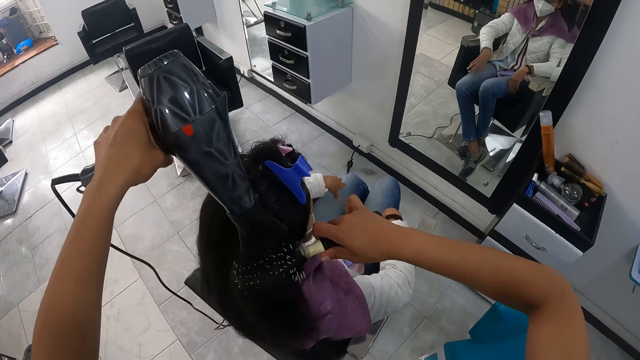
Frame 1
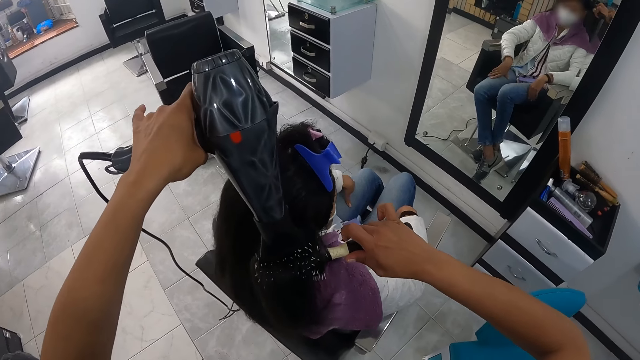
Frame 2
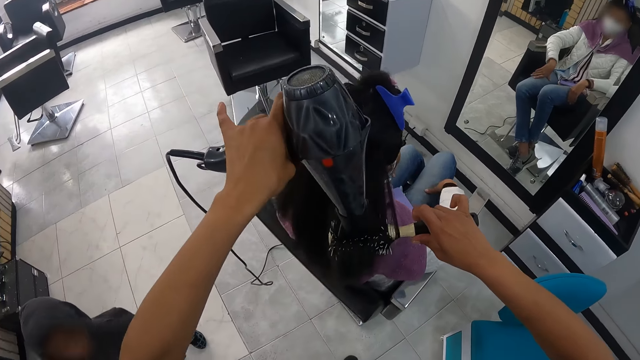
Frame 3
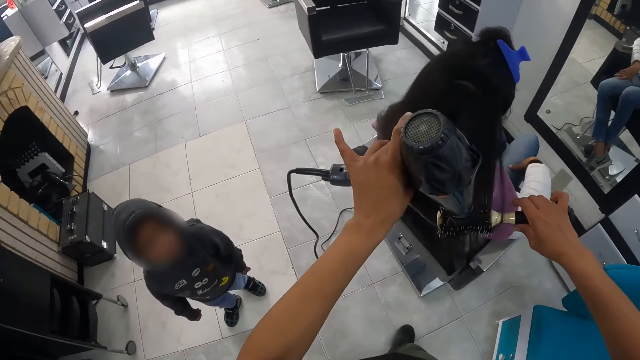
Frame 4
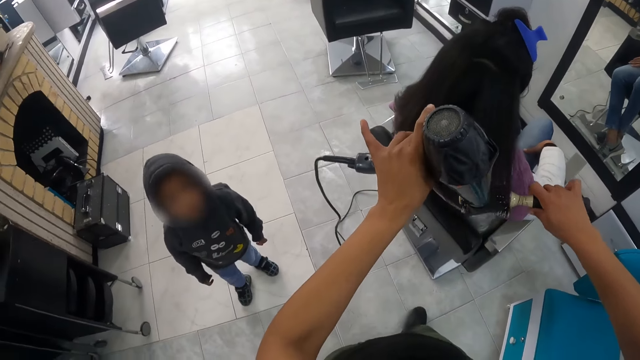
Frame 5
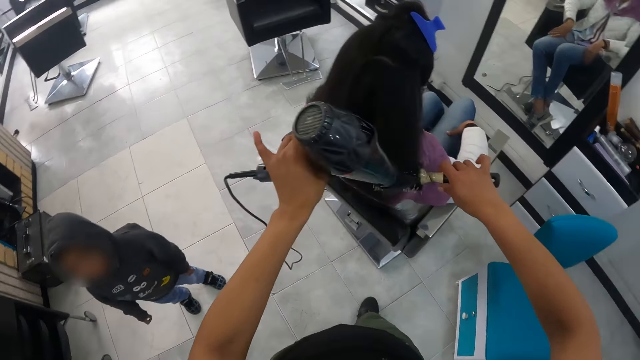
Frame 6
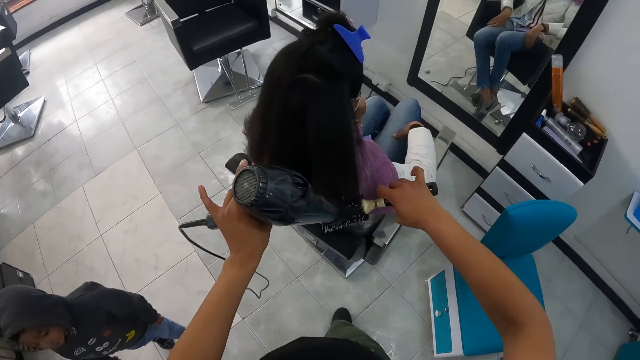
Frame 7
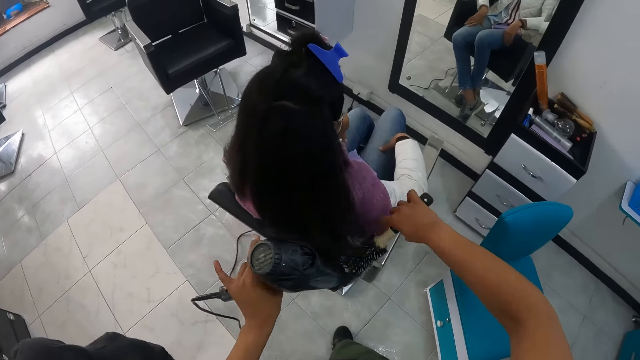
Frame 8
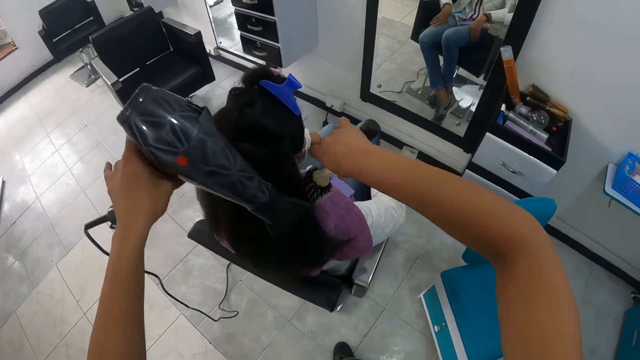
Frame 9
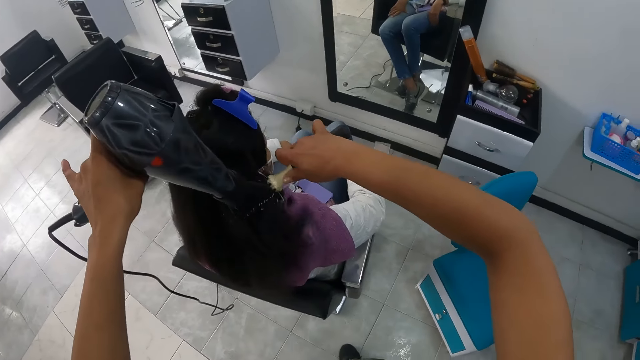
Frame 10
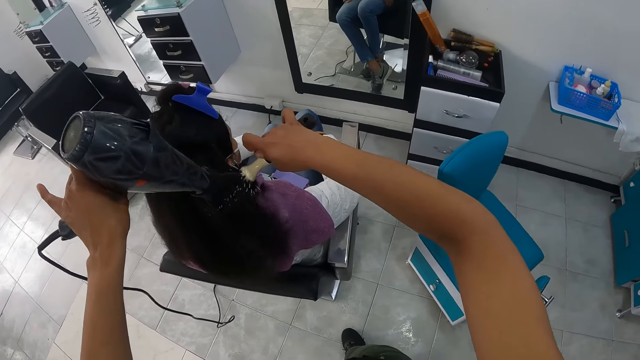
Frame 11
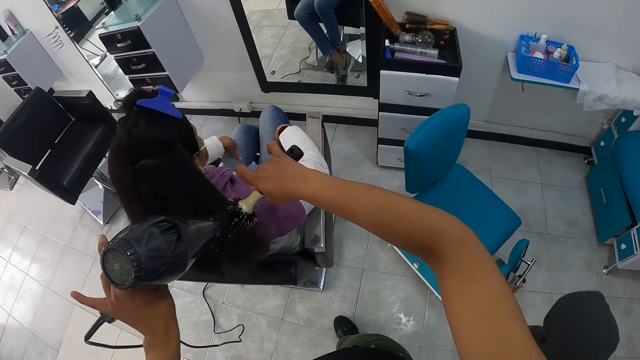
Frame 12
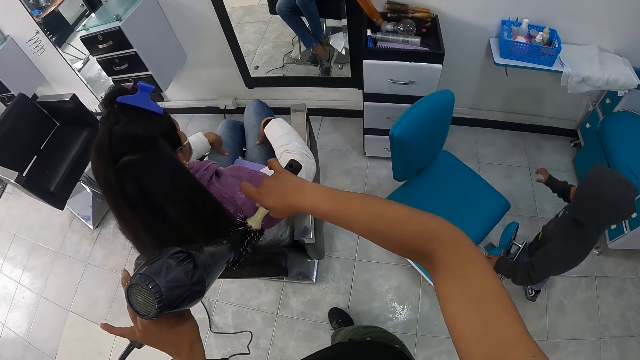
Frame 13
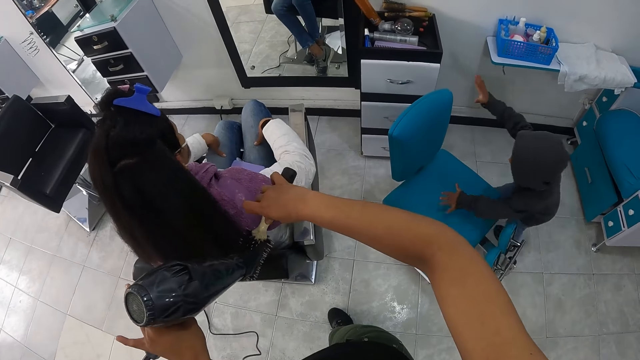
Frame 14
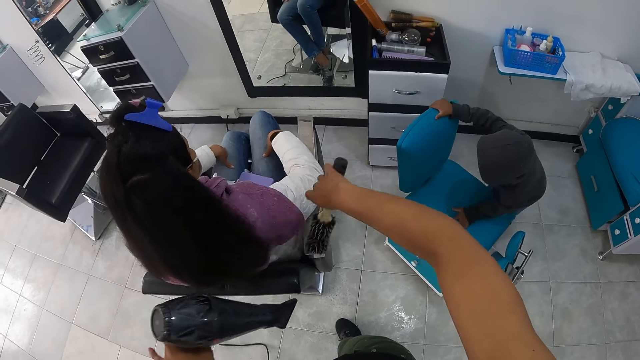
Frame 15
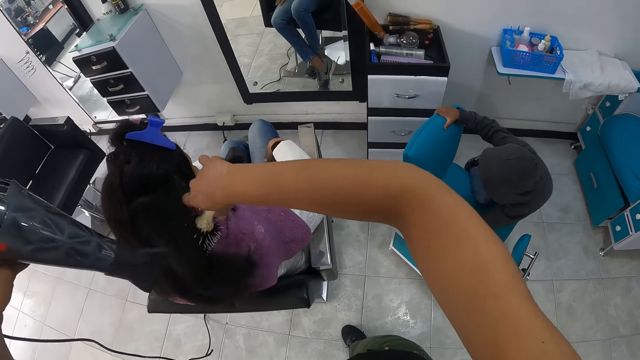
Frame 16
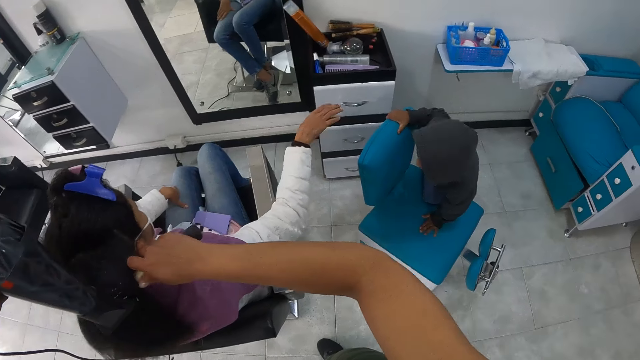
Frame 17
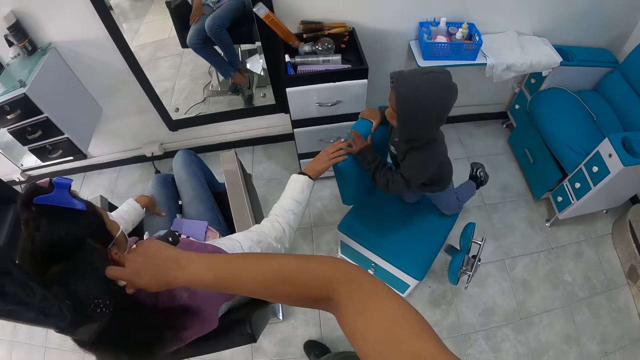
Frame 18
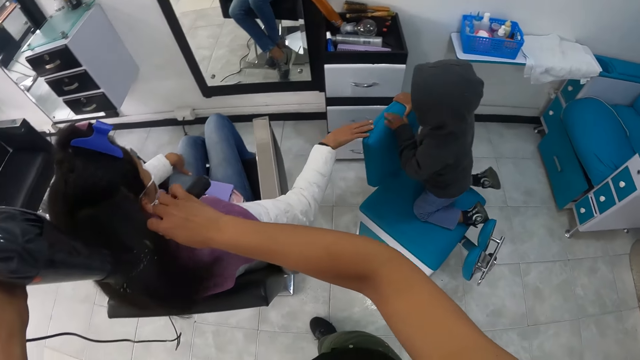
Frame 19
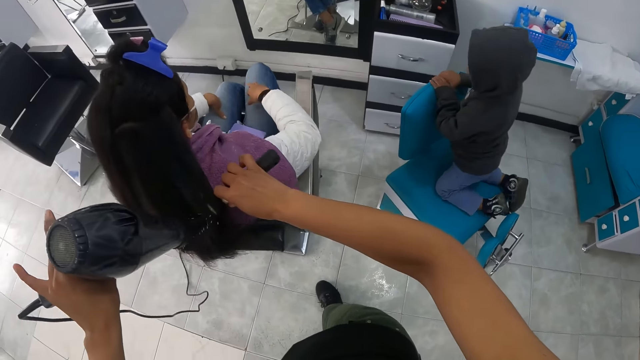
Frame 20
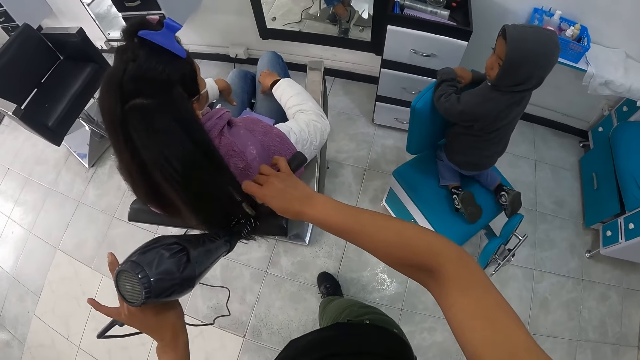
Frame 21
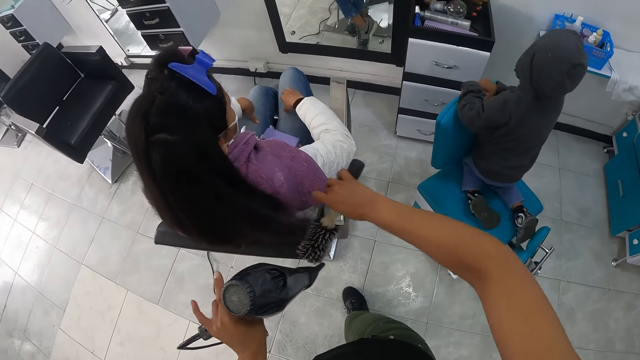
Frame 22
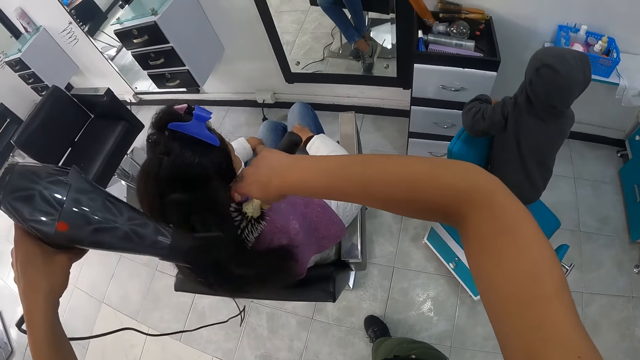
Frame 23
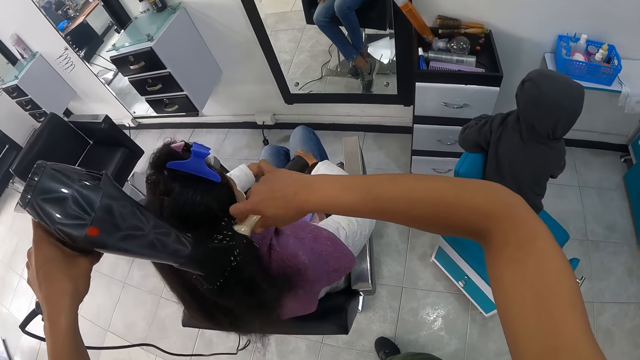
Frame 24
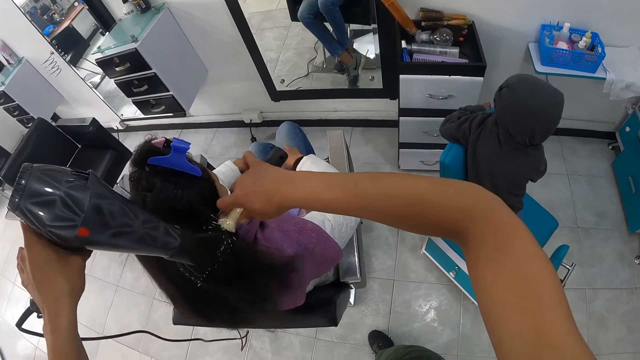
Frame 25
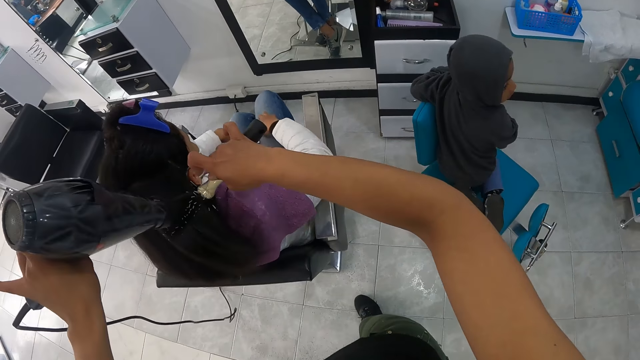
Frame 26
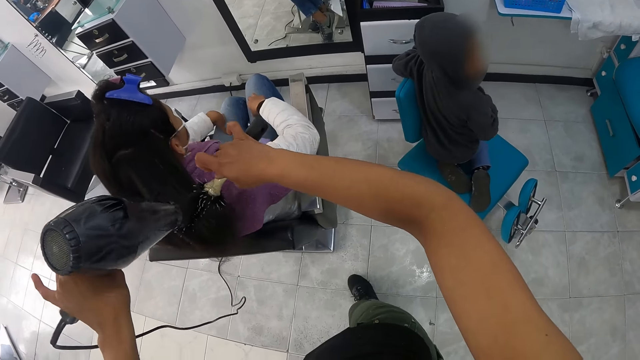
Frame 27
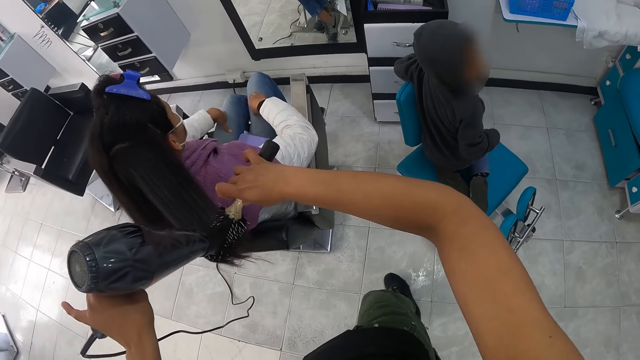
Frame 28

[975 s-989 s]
The camera wearer twists hair with a brush. She blows hair with a blow dryer. She twists hair with the brush. She blows hair with the blow dryer. The baby climbs the baby chair. The camera wearer twists hair with the brush. The woman places her right hand on the baby chair. The baby kneels on the baby chair. The woman removes her right hand from the baby chair. The camera wearer straightens the woman's hair with the hair brush in her right hand. She dries the woman's hair with the hair dryer in her left hand. She twists hair with the brush.

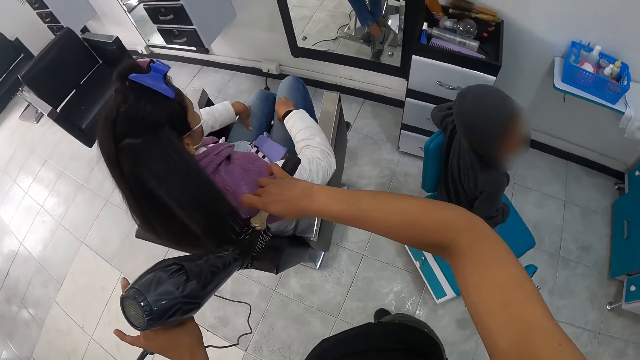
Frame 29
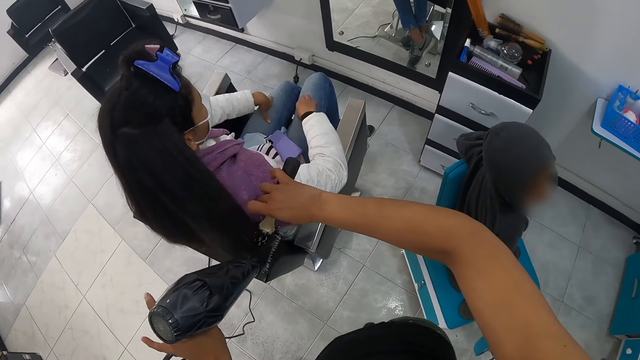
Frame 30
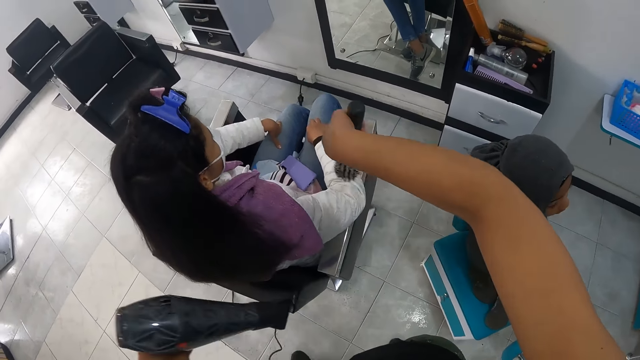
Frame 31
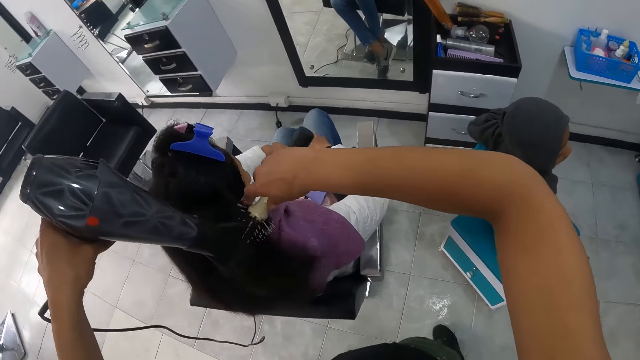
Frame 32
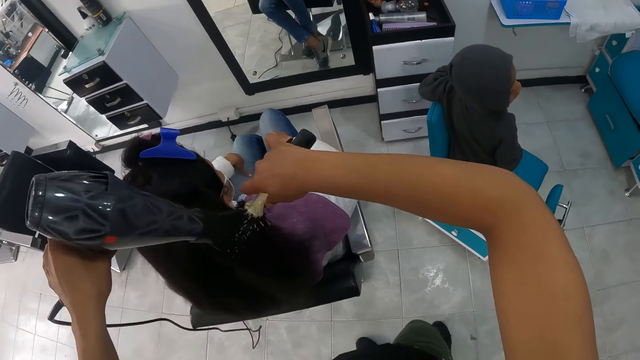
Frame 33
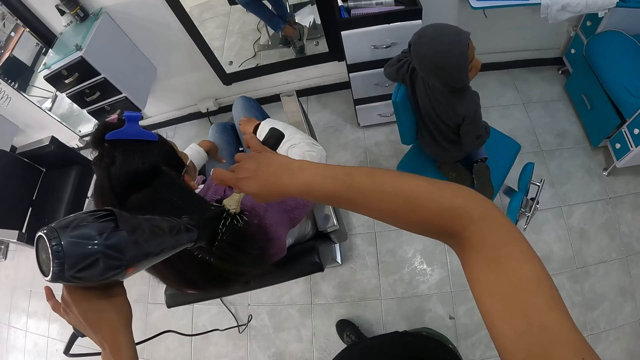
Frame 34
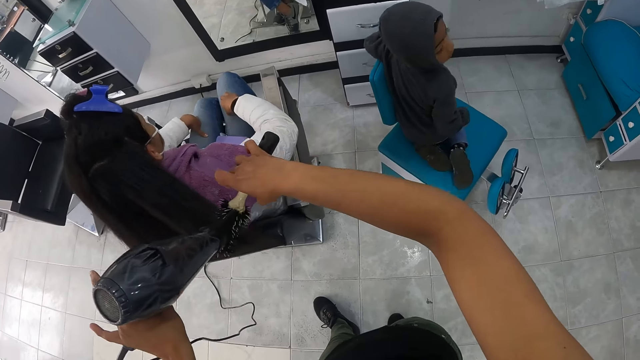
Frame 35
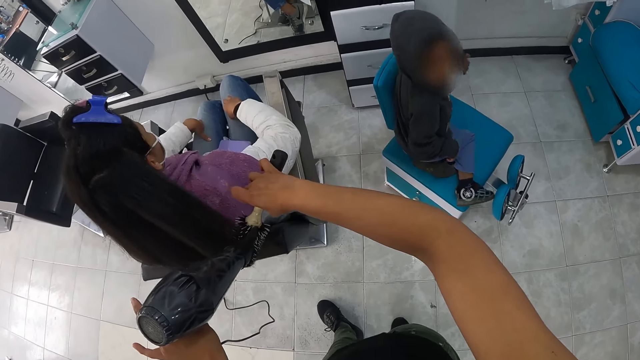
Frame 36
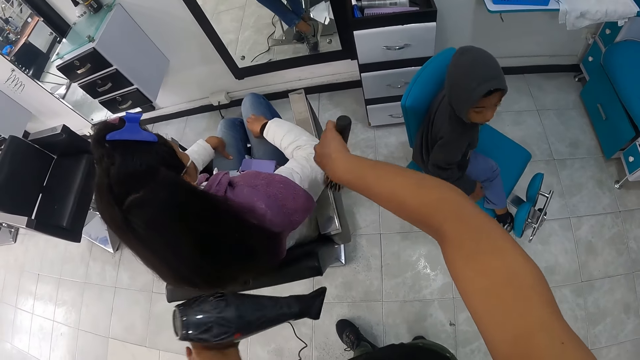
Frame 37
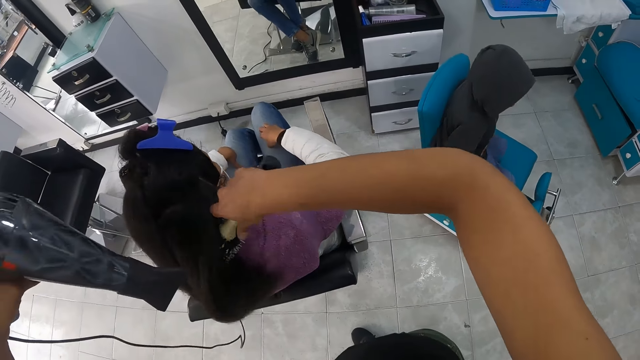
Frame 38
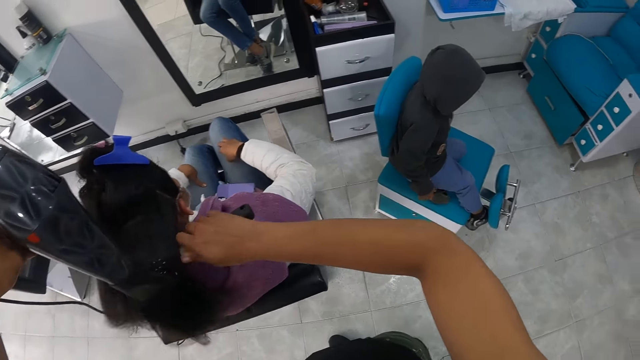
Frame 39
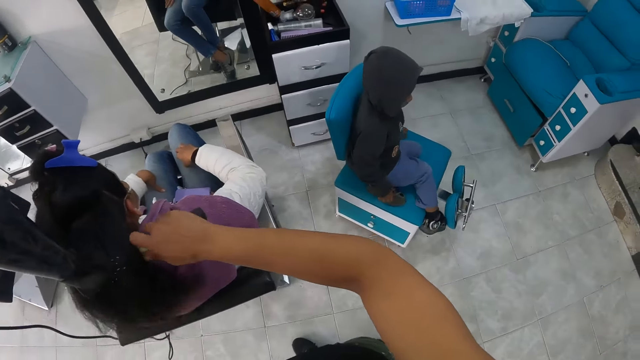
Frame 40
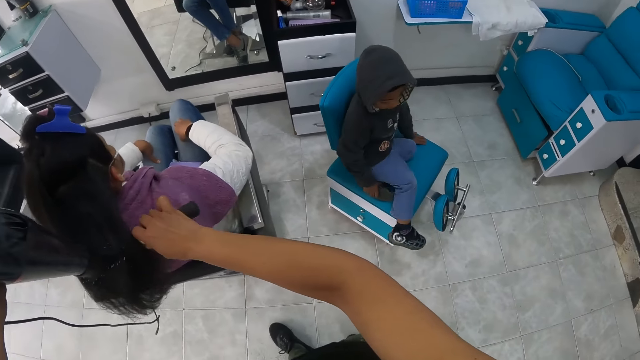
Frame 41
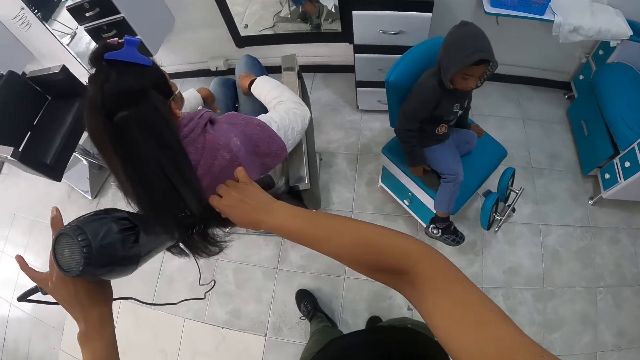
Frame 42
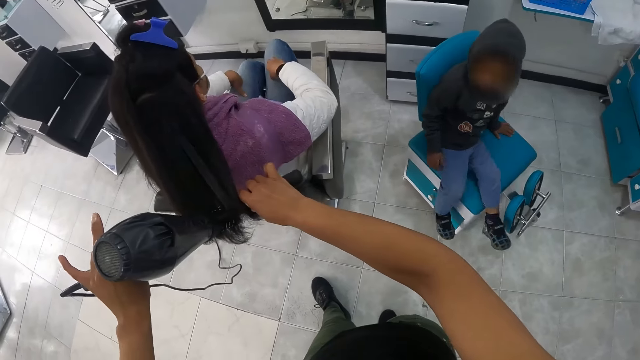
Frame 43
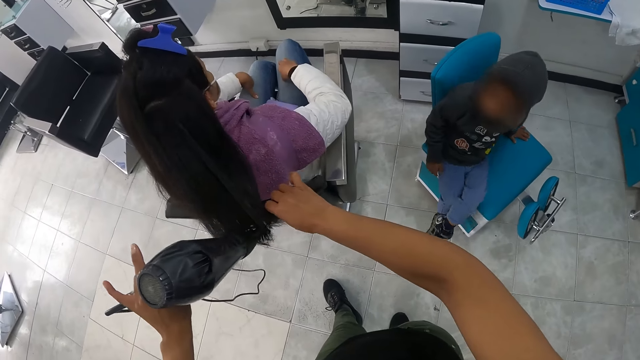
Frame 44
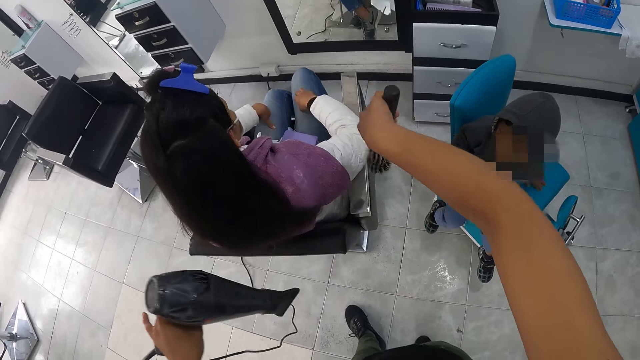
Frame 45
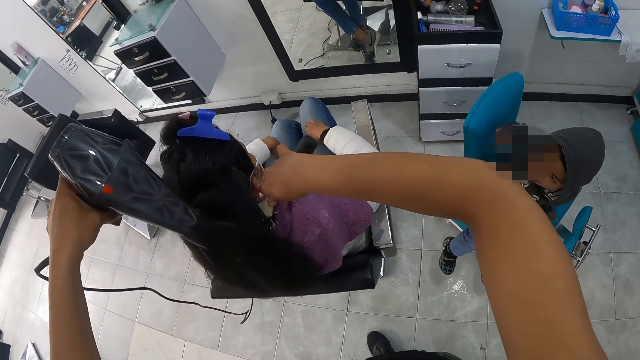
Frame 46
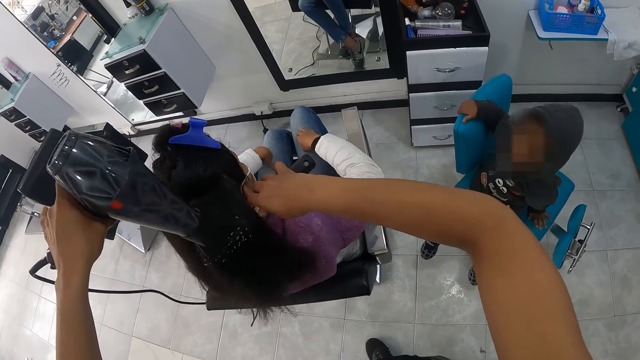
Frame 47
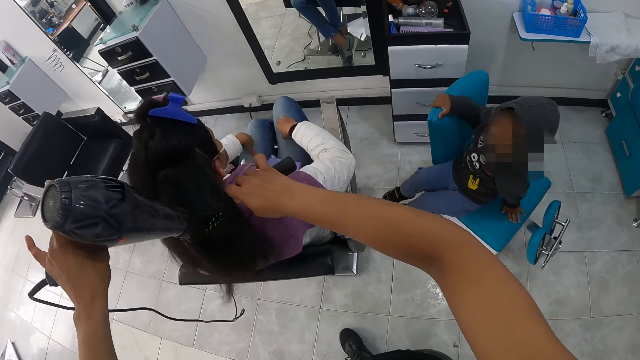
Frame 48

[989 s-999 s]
The camera wearer blows hair with a blow dryer. She twists hair with a brush. She blows hair with the blow dryer. The baby sits on the baby chair. The camera wearer dries the woman's hair with the hair dryer in her left hand. She straightens the woman's hair with the hair brush in her right hand.
